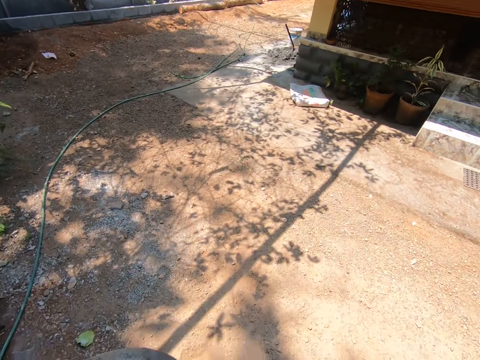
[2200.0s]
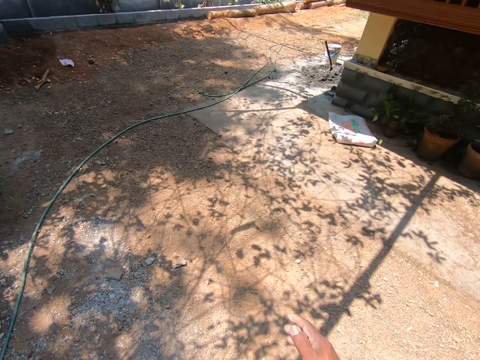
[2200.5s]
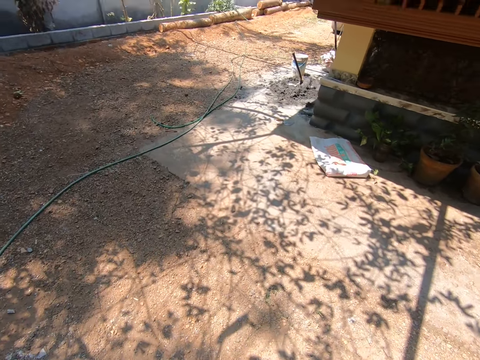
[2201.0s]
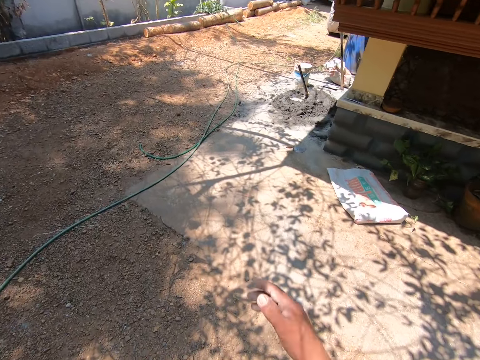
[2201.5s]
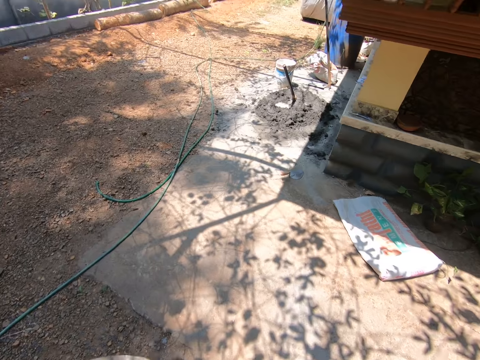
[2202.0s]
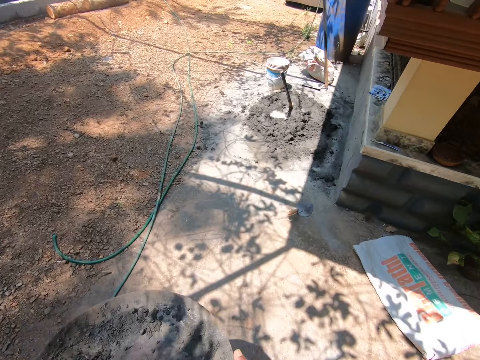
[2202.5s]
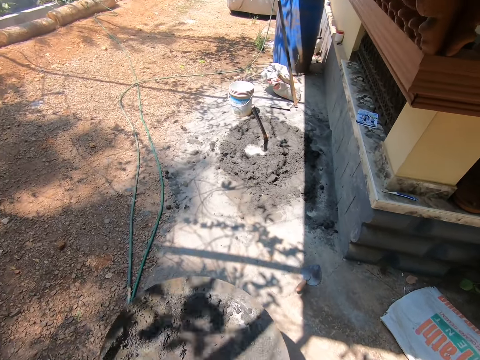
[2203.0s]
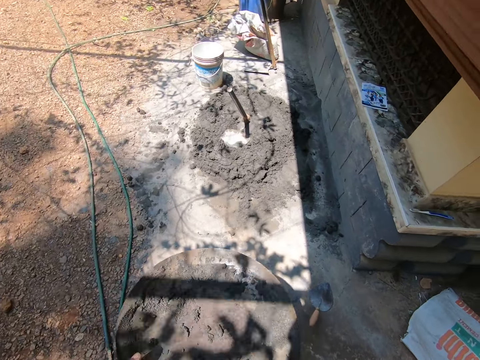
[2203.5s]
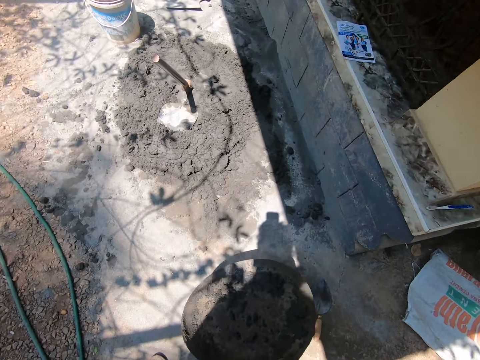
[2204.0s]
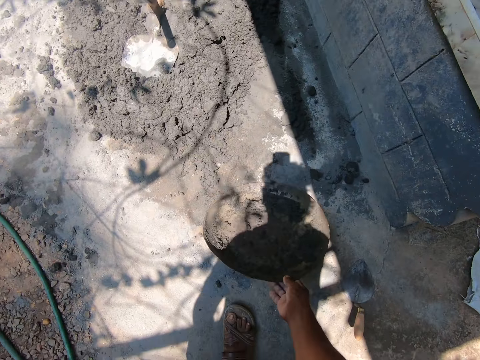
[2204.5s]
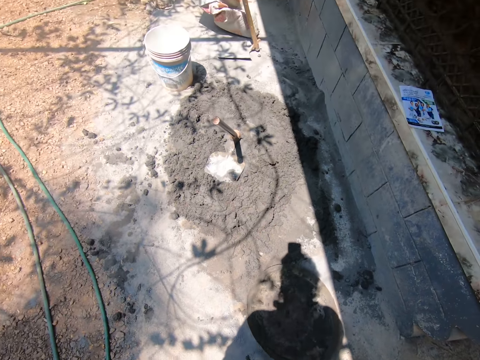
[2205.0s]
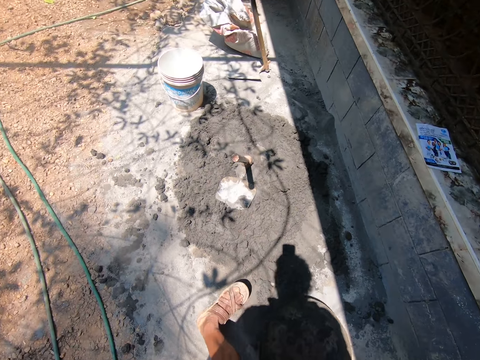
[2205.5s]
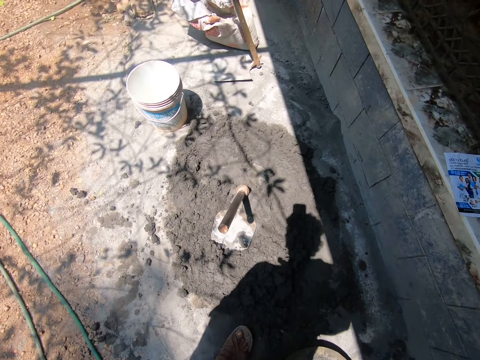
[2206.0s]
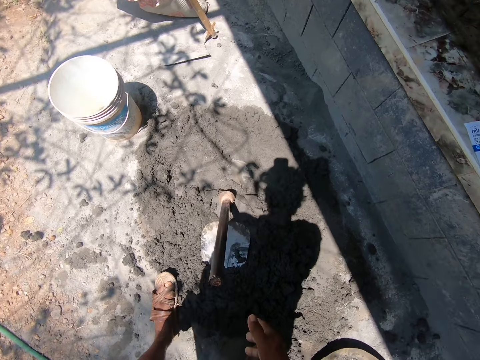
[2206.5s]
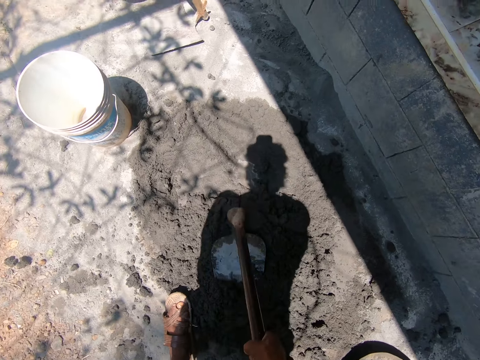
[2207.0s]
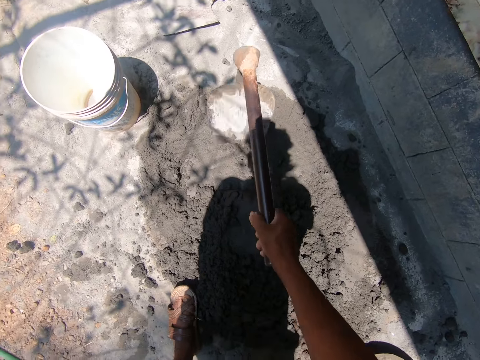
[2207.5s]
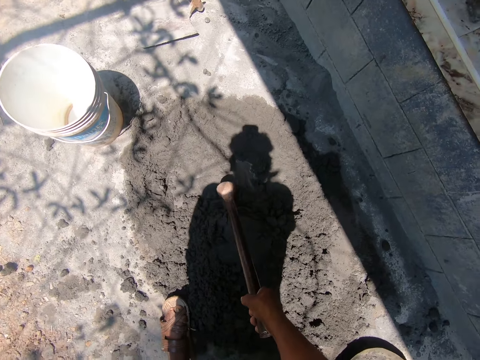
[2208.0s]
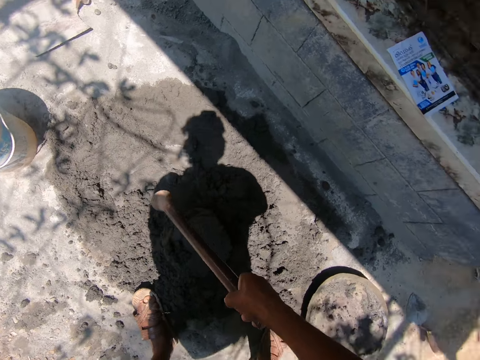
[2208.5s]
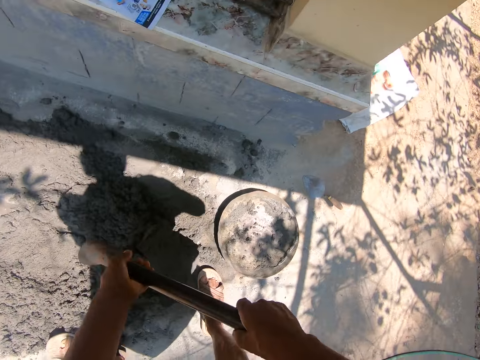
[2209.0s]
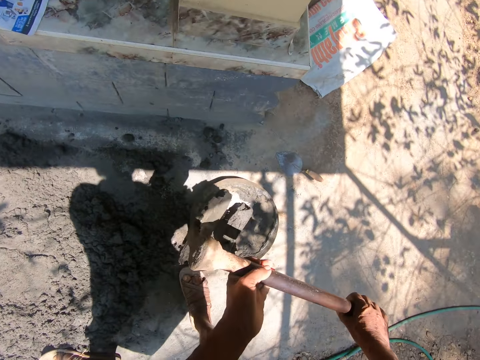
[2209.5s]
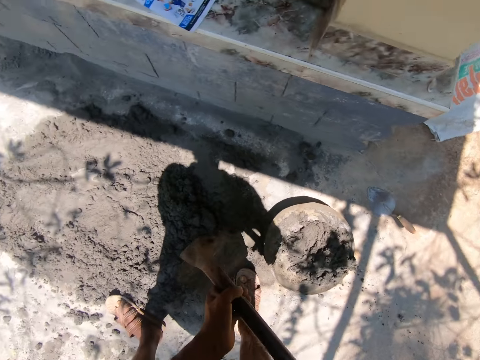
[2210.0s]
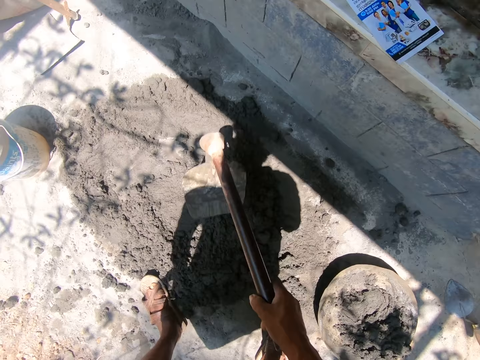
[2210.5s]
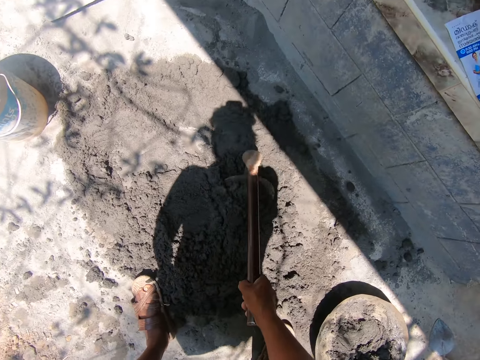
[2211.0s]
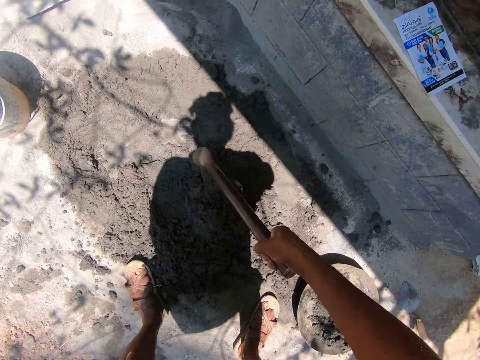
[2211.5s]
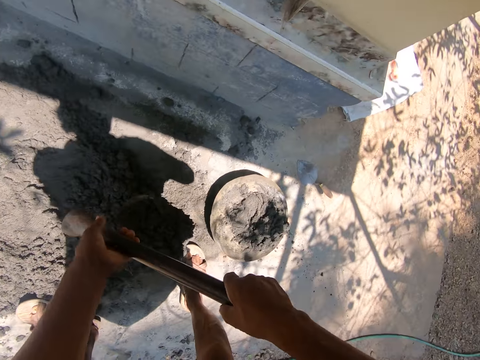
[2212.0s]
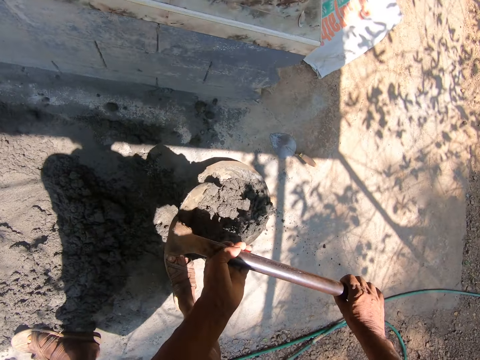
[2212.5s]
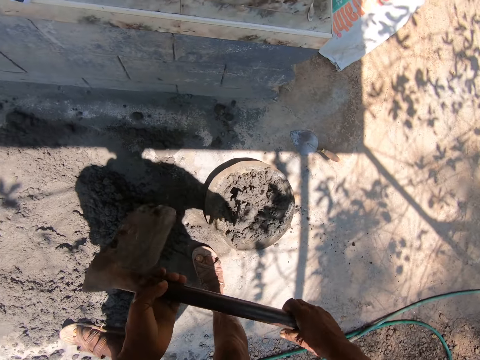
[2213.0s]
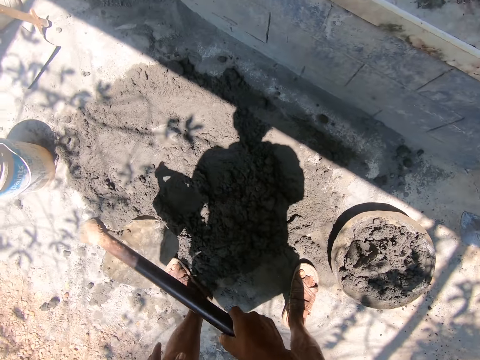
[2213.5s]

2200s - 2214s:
The camera wearer drops the mortar pan in his right hand on the ground. He grabs a hoe on the ground with his right hand. He scoops mortar on the ground with the hoe in his right hand. He moves the mortar from the ground into the mortar pan with the hoe in his hands. He scoops mortar on the ground with the hoe in his right hand. He moves the mortar from the ground into the mortar pan with the hoe in his hands.

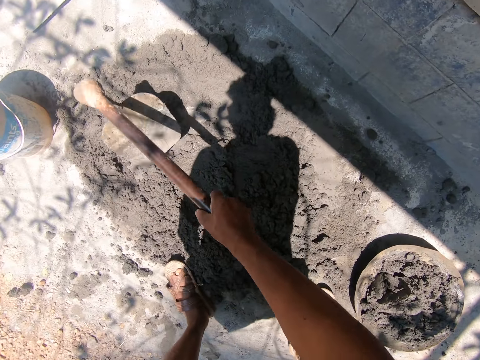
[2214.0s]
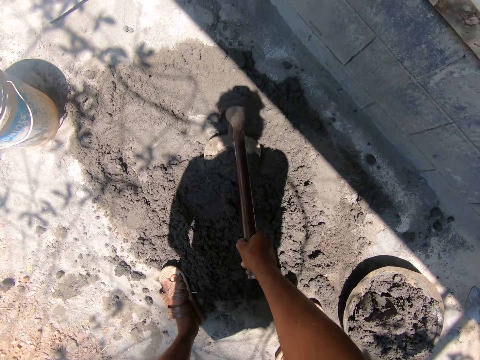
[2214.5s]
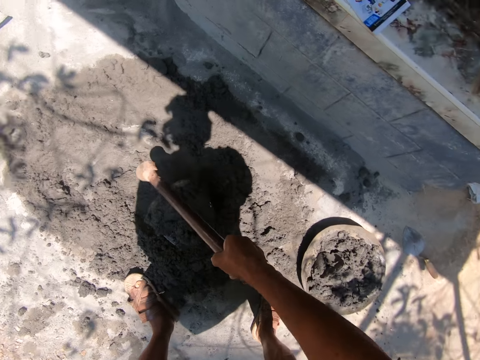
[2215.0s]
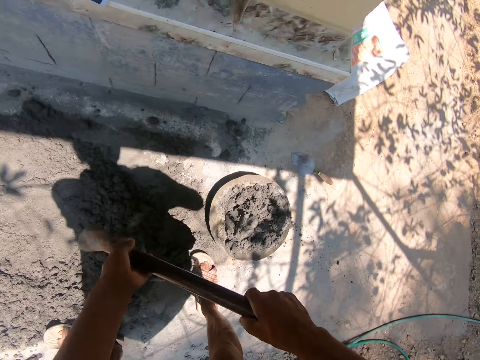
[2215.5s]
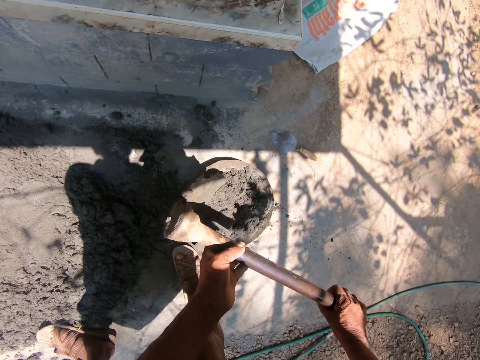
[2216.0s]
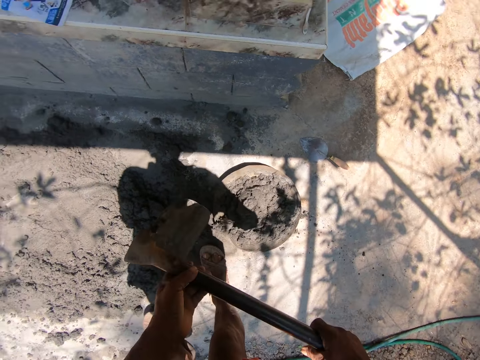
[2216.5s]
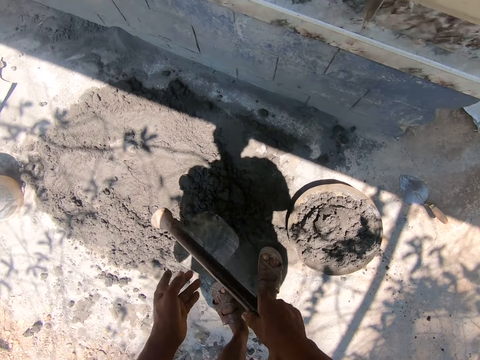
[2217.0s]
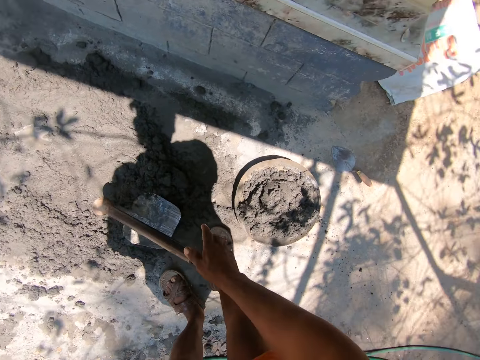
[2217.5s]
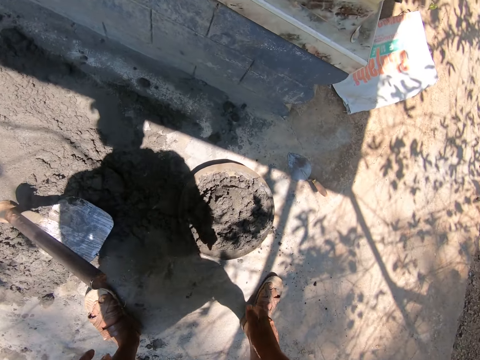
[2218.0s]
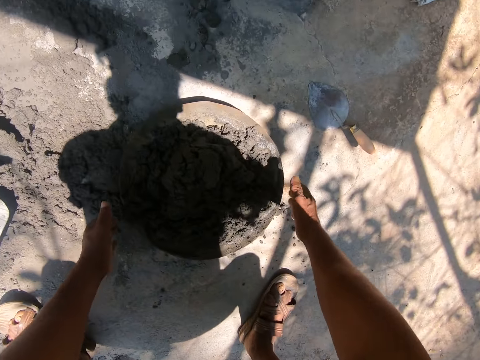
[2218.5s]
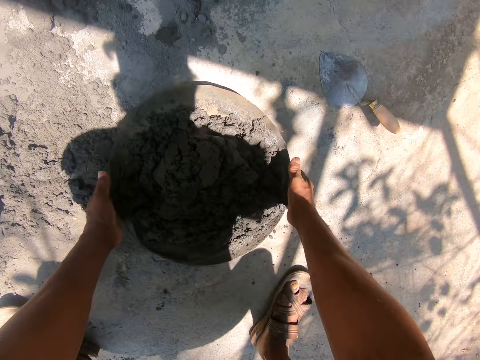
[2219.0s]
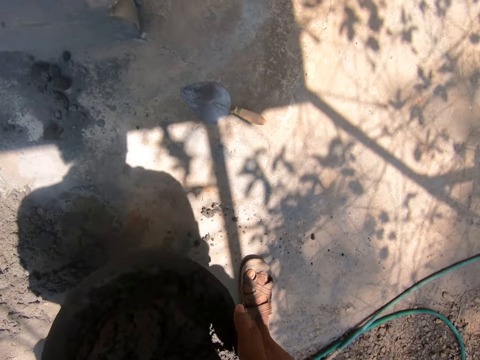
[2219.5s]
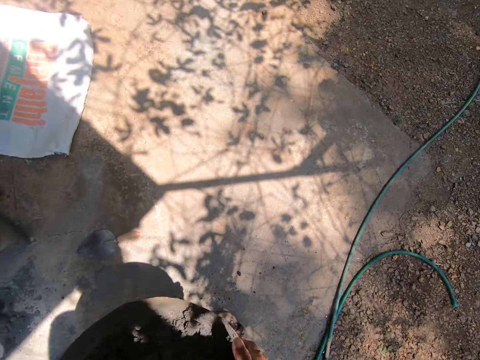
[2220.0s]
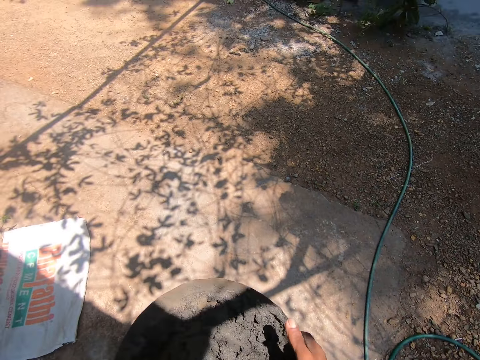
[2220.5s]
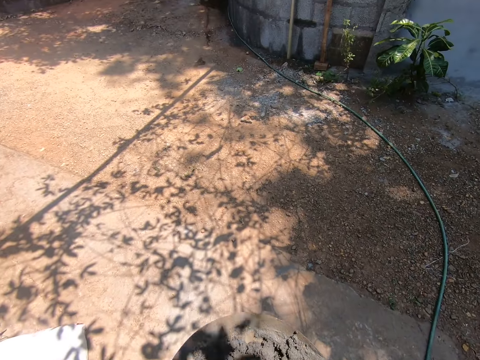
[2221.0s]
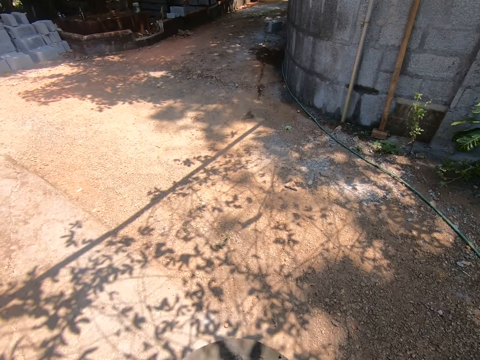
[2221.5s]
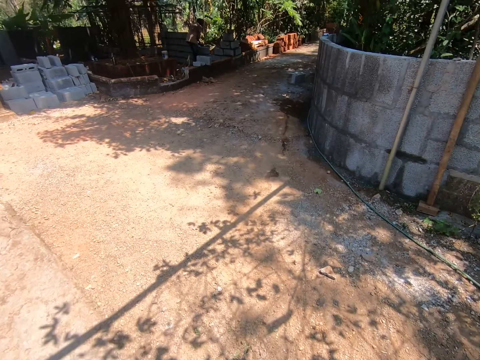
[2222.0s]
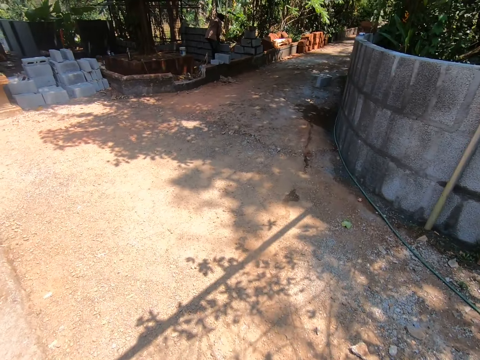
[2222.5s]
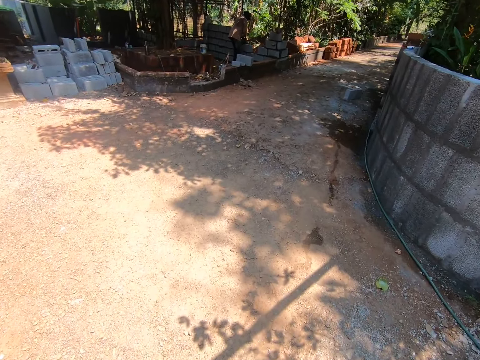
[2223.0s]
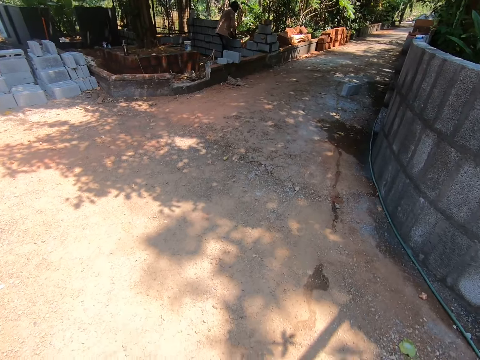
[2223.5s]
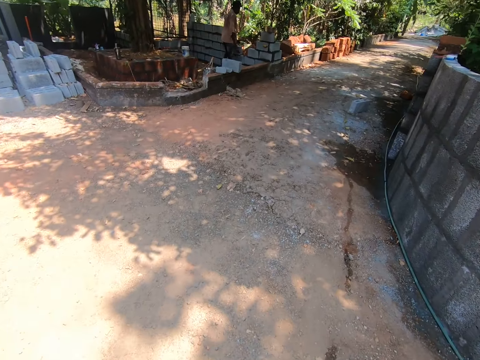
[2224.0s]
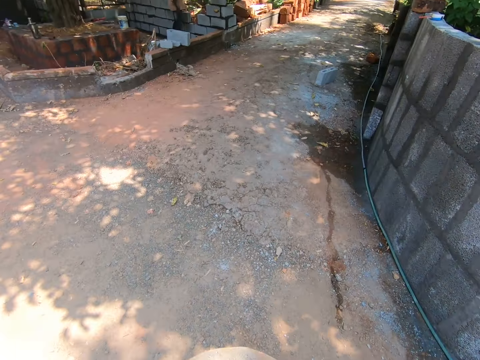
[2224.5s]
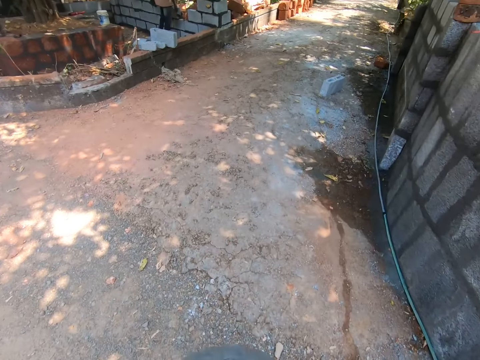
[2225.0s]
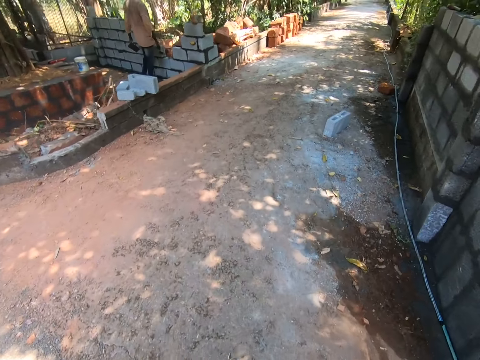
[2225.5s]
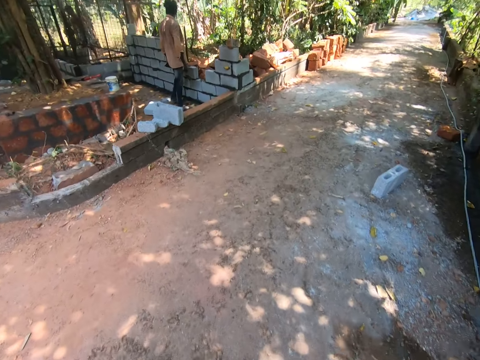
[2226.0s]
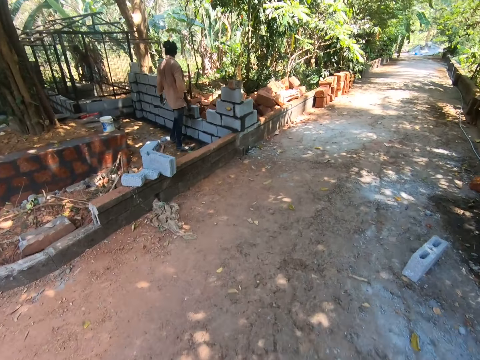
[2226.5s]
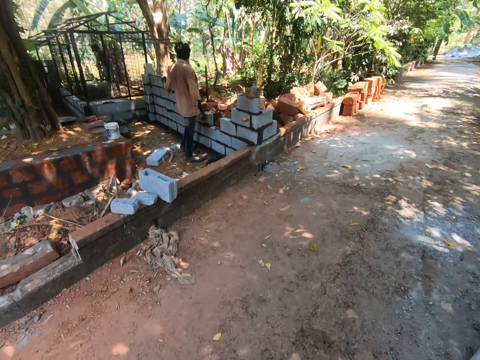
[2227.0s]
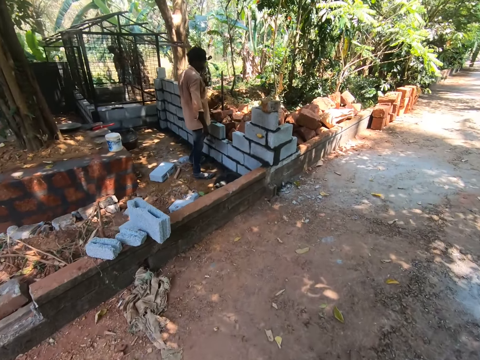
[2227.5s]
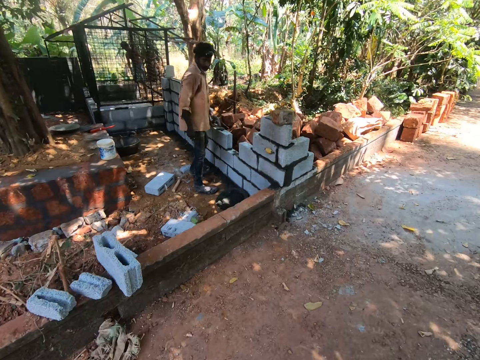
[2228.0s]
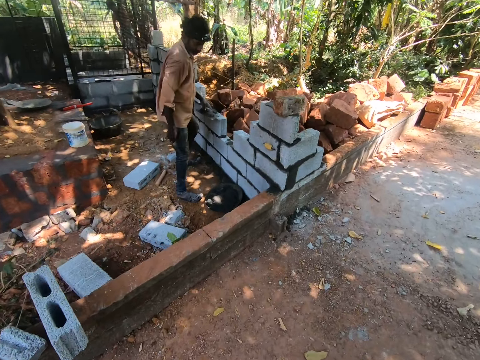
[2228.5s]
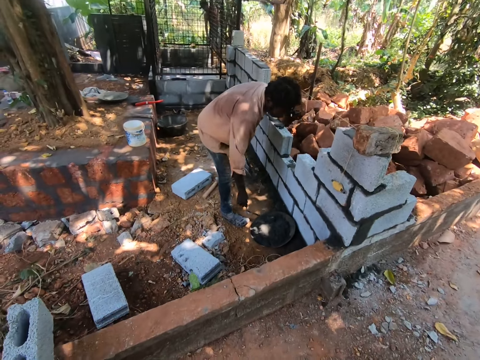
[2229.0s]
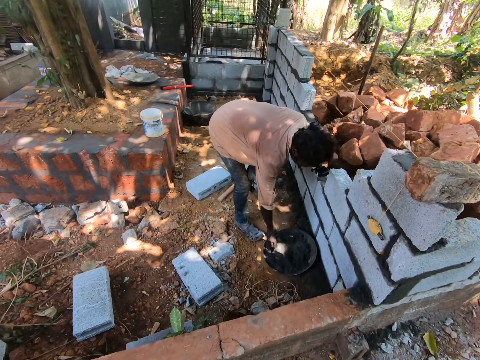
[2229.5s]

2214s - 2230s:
The camera wearer scoops mortar on the ground with the hoe in his right hand. He moves the mortar from the ground into the mortar pan or basin with the hoe in his hands. He drops the hoe in his right hand on the ground. He lifts the mortar pan from the ground with his hands. He carries the basin. He walks away from the hoe on the ground. The man converses with the camera wearer.
